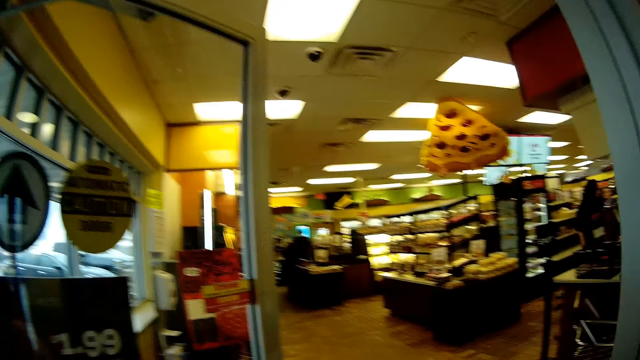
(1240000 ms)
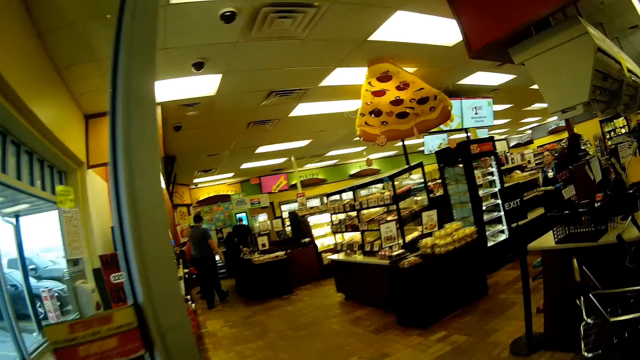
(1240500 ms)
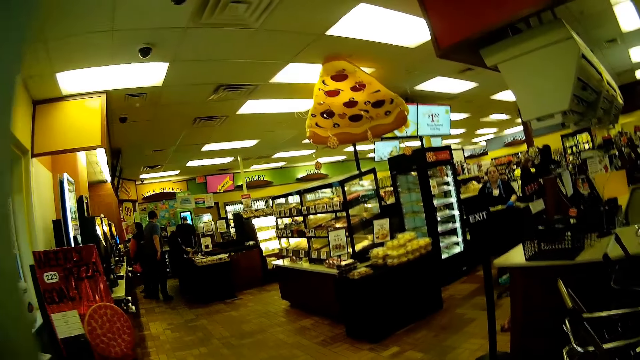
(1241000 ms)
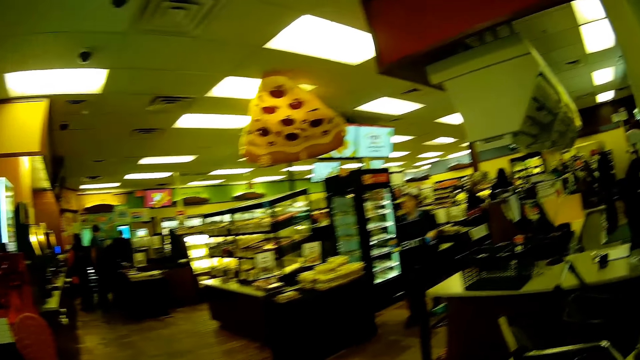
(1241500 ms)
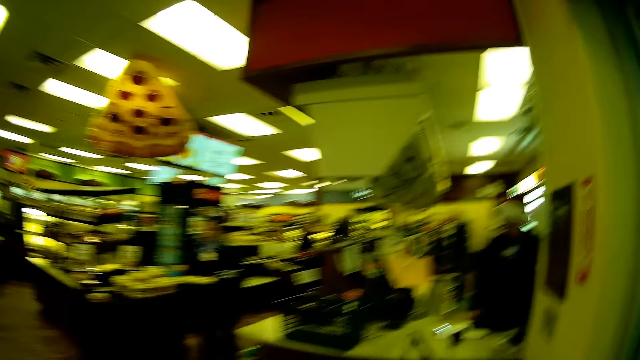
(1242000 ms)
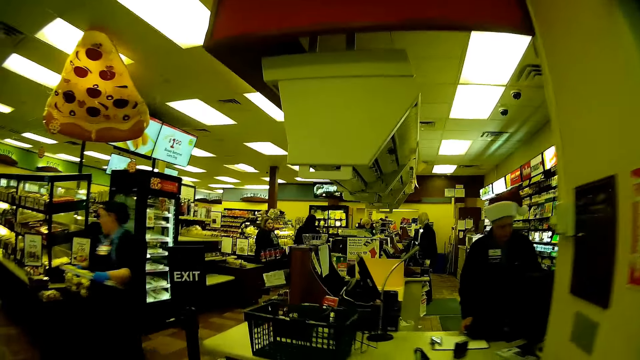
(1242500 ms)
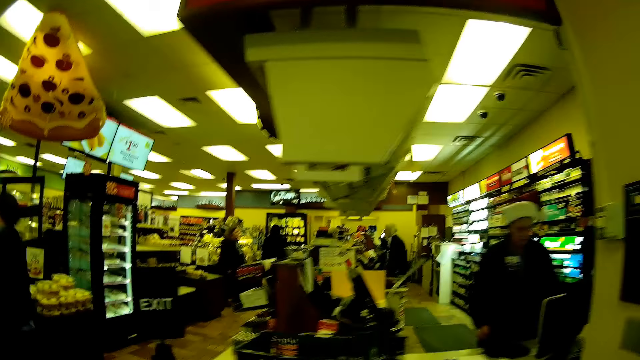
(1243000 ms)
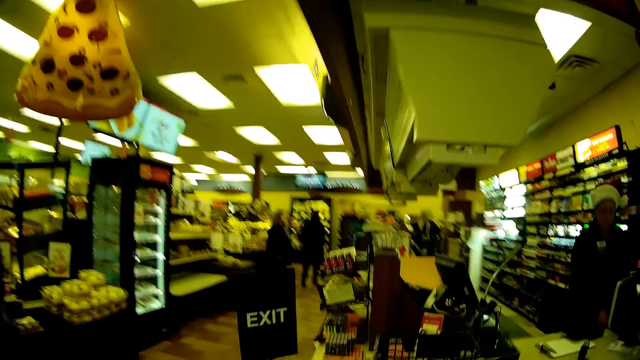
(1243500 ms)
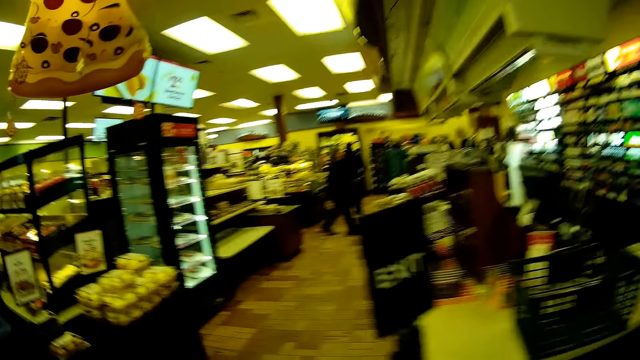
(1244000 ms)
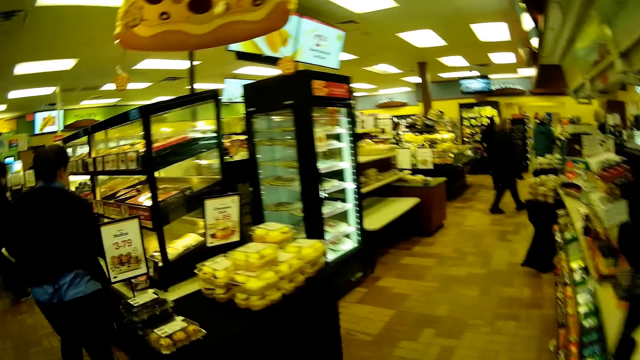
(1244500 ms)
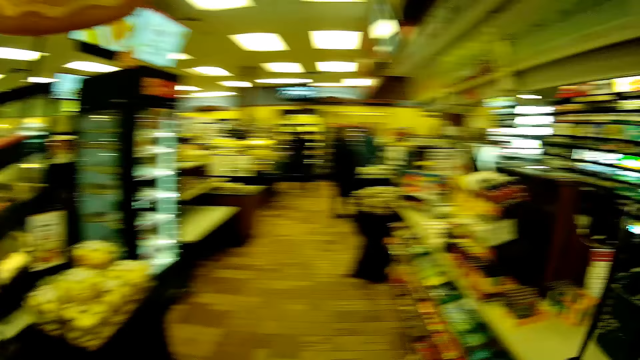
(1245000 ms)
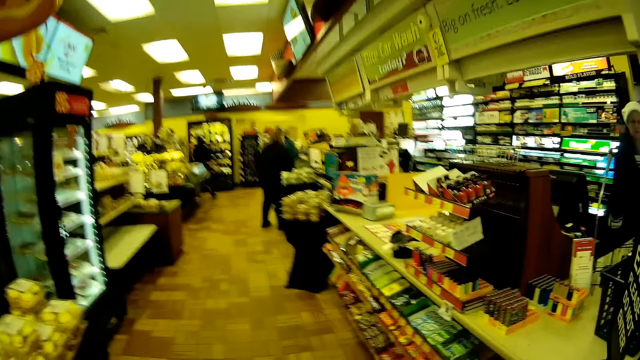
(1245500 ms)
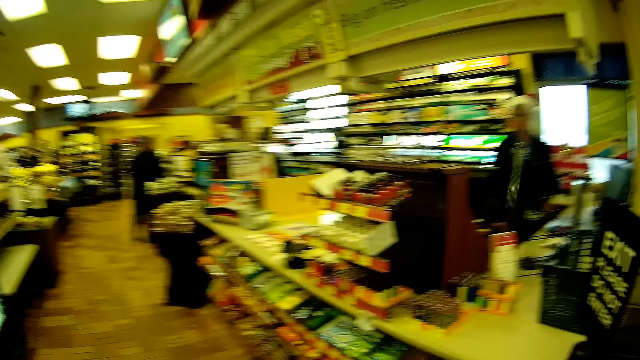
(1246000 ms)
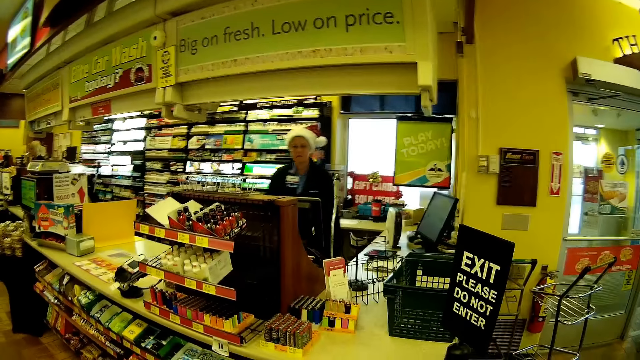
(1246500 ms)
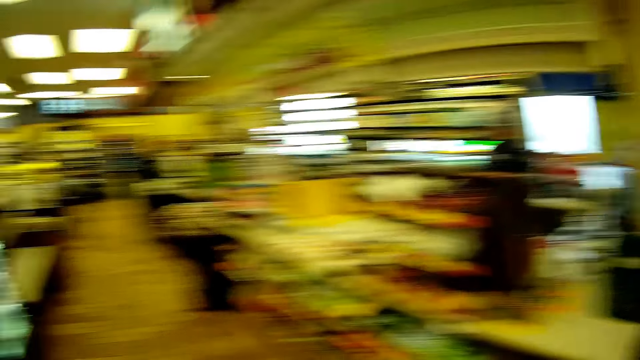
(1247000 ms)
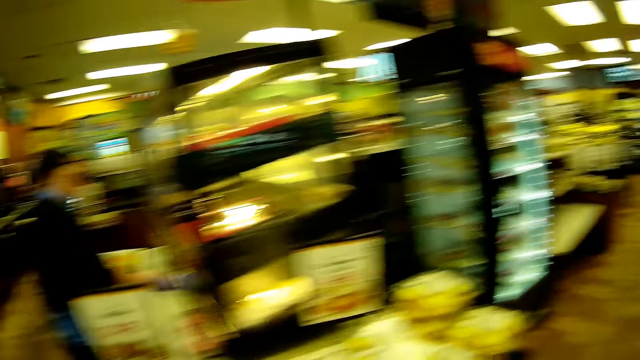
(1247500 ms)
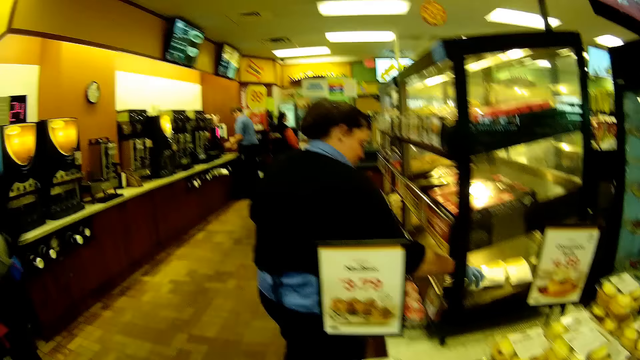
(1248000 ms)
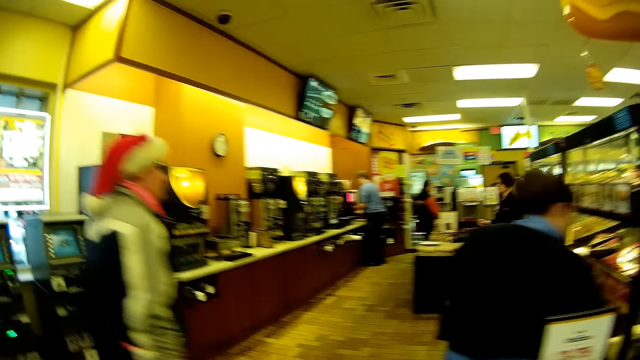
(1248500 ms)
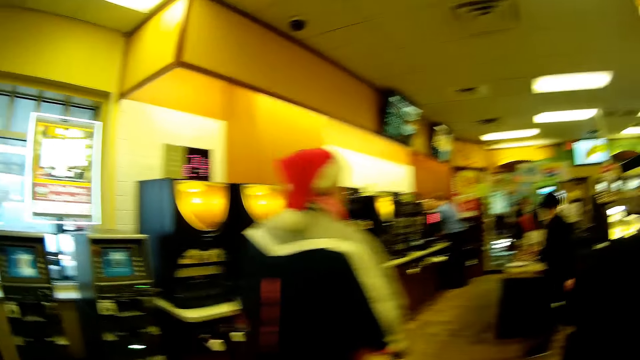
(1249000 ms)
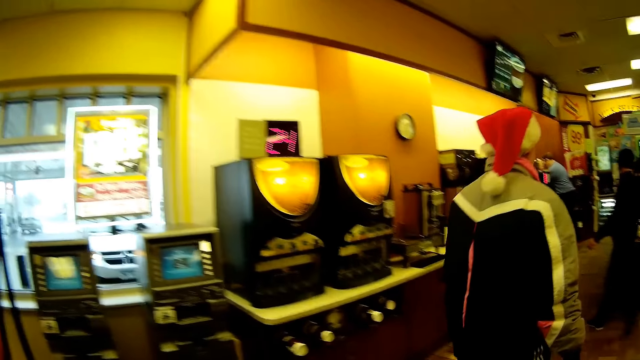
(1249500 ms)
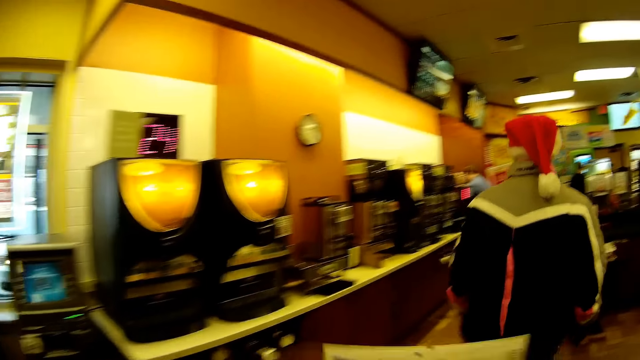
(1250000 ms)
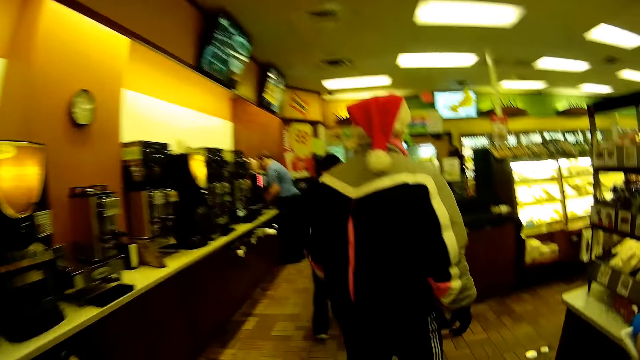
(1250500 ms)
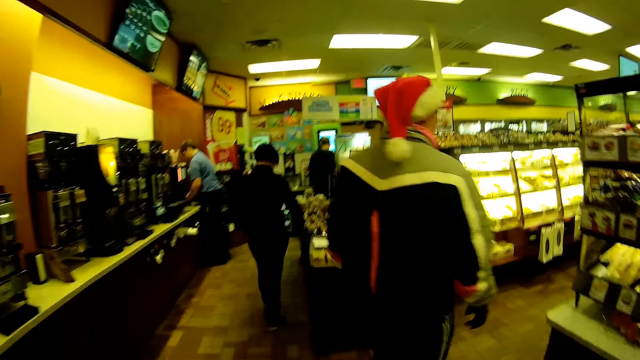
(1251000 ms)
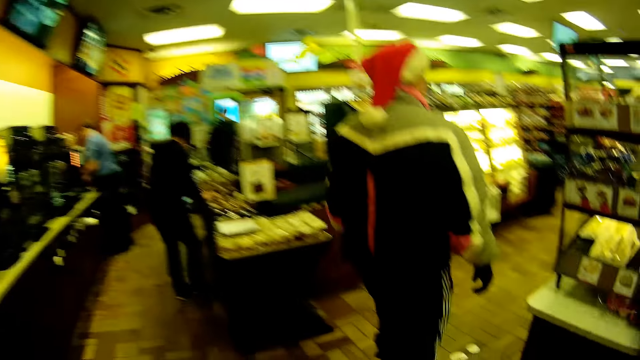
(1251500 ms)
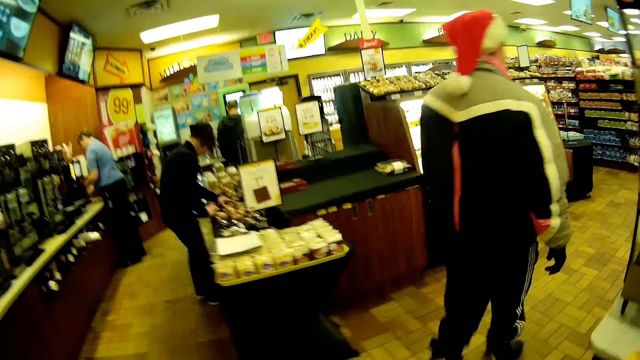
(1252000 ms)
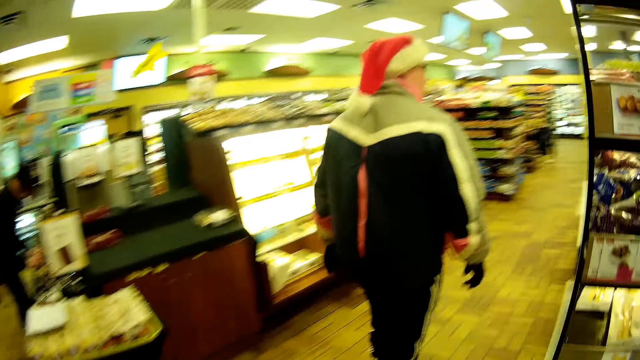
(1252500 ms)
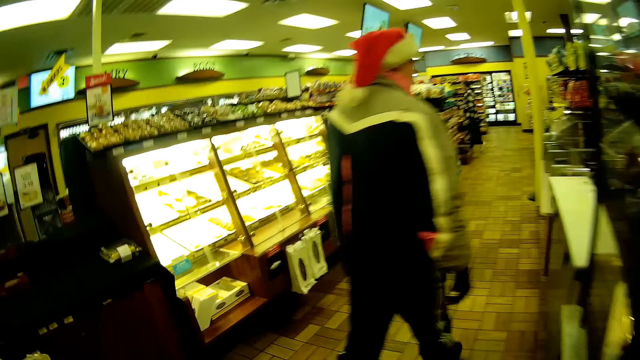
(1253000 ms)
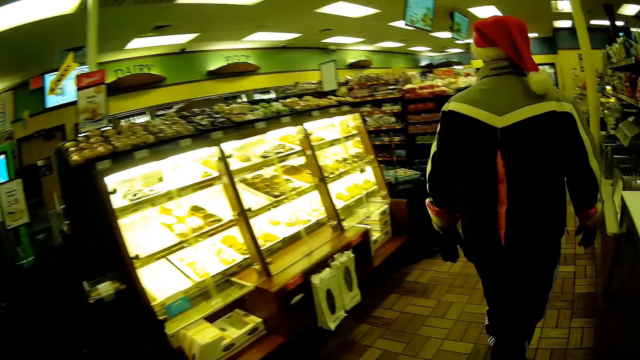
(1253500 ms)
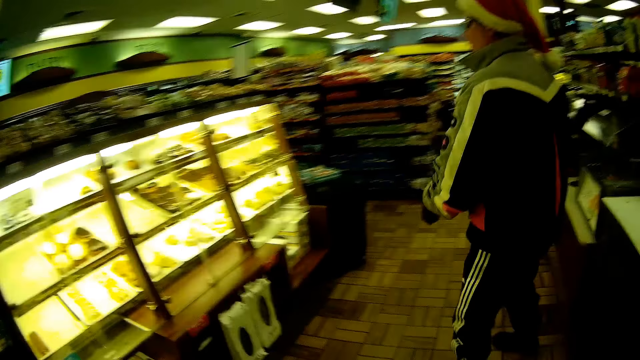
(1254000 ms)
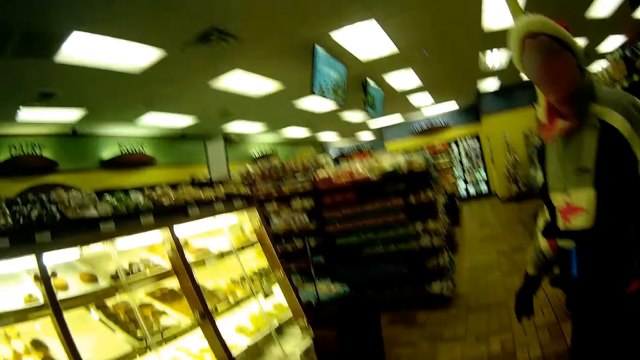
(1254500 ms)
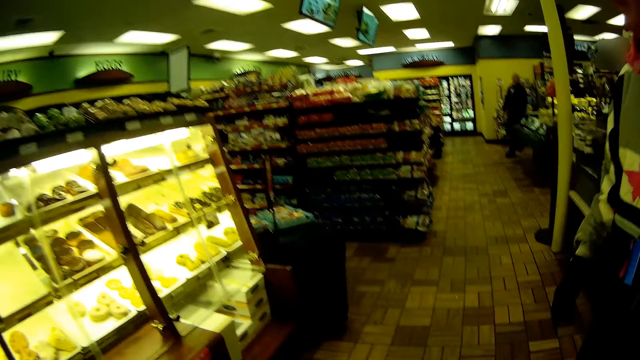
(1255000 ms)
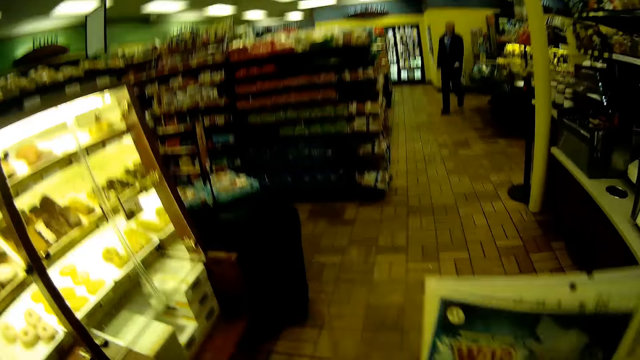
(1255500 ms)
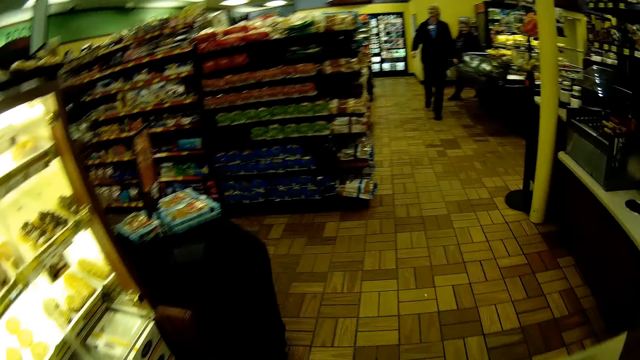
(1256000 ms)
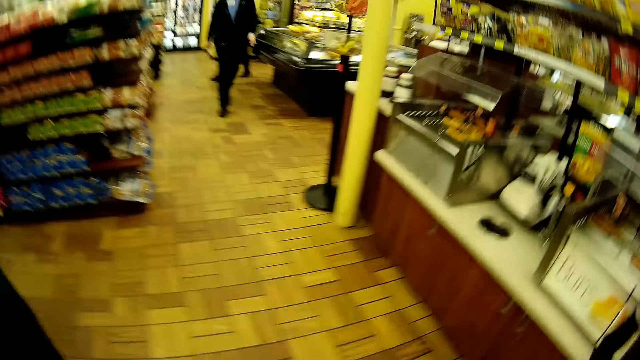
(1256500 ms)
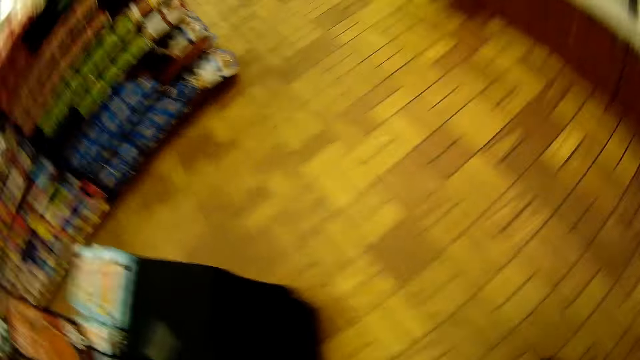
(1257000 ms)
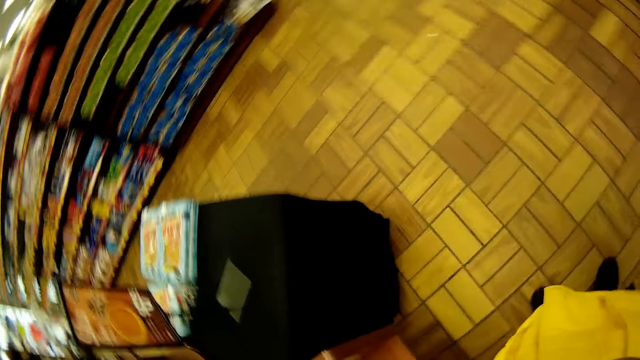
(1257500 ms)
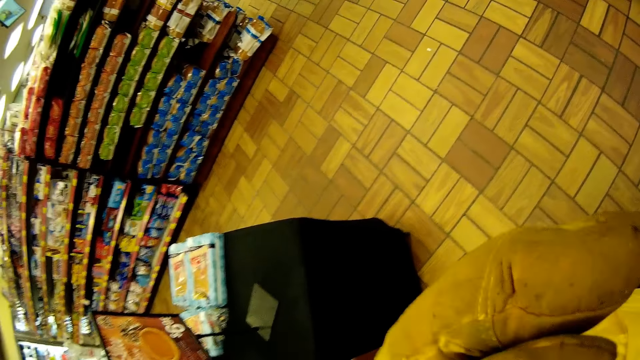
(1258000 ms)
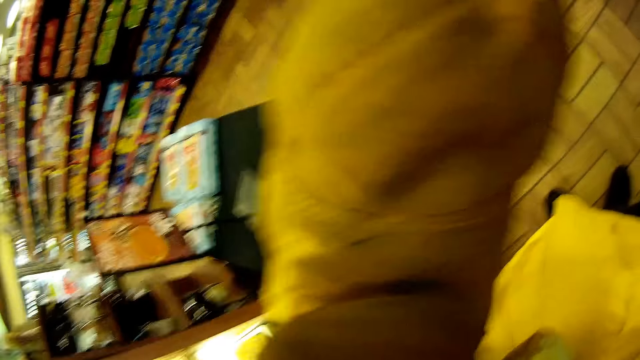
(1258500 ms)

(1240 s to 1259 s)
The camera wearer enters the shop. A person walks in the shop.
